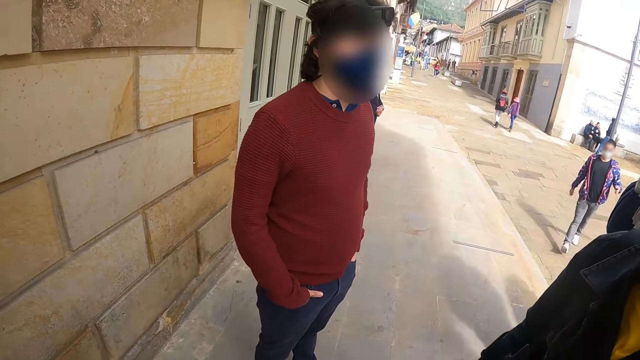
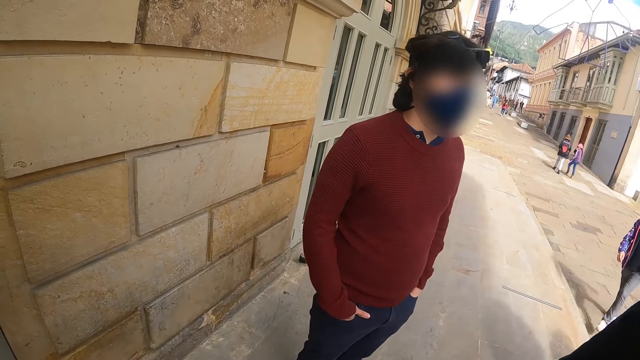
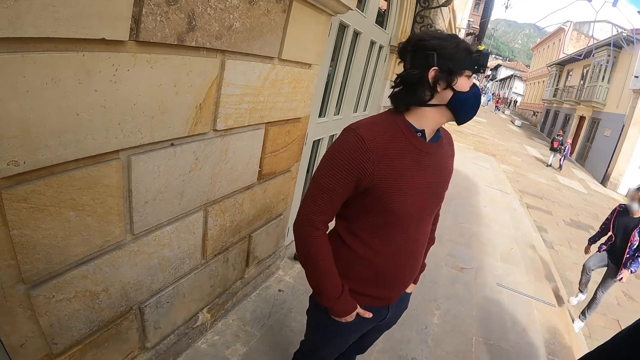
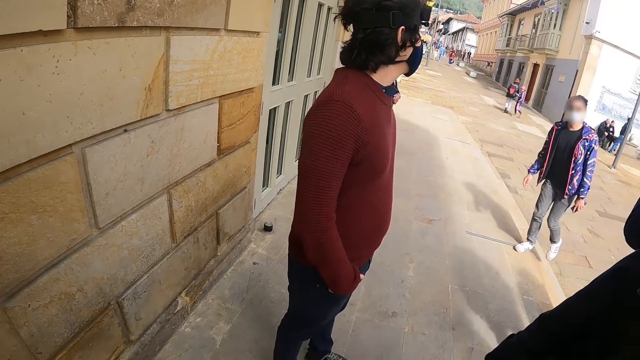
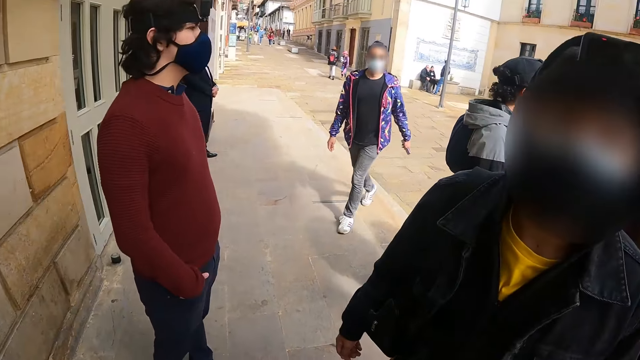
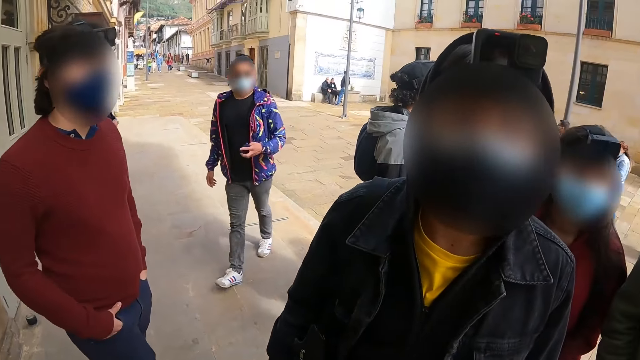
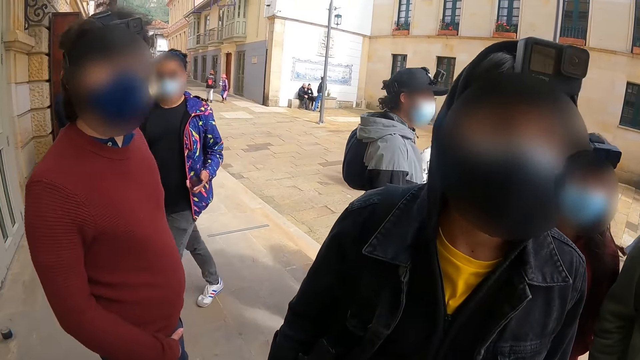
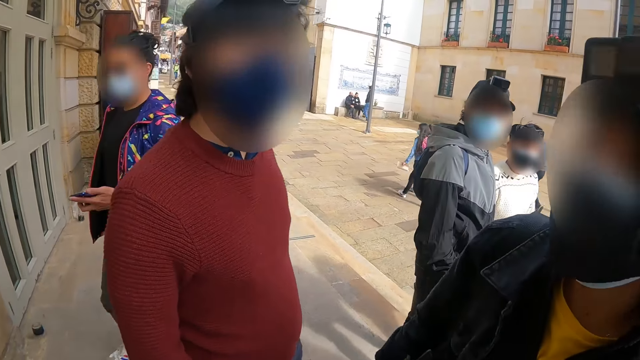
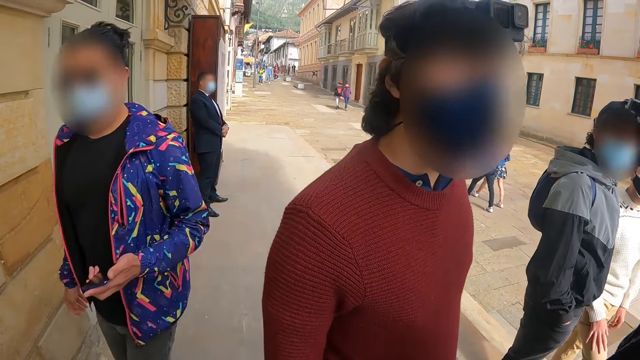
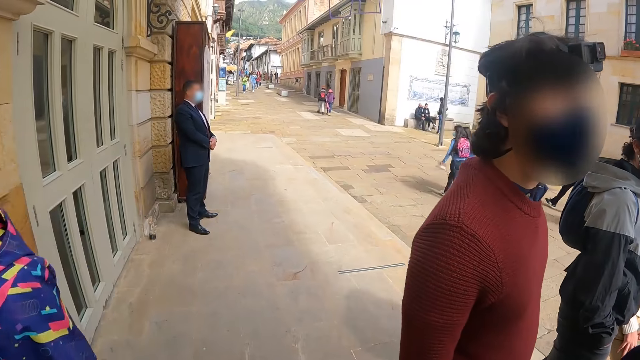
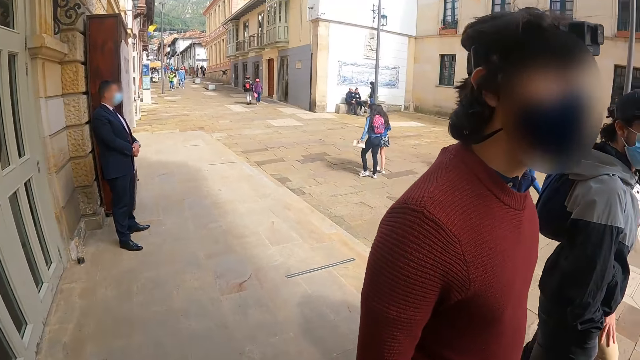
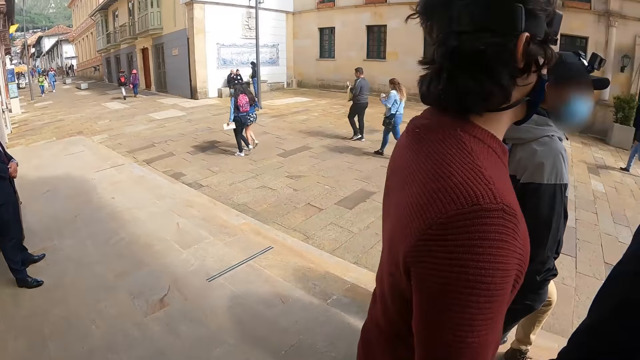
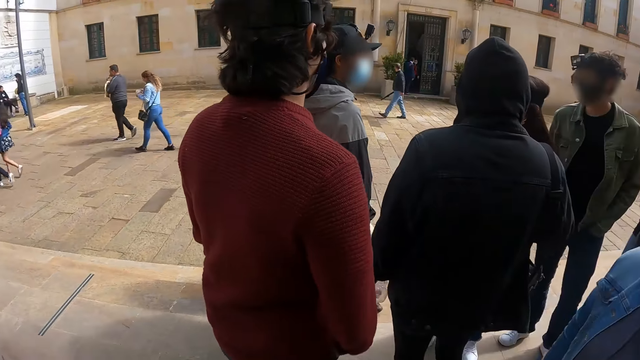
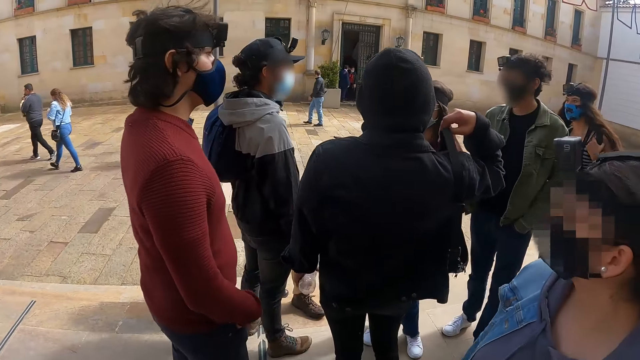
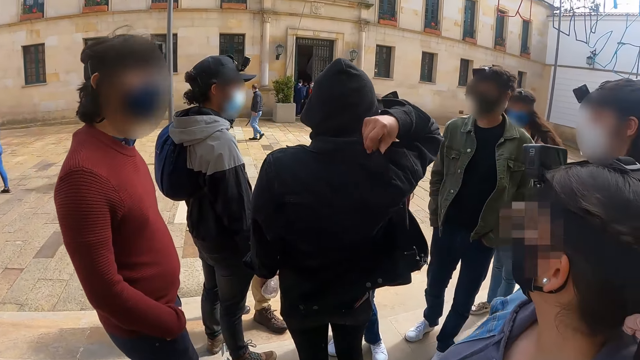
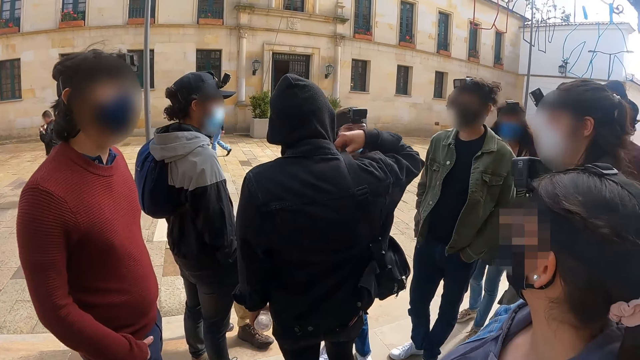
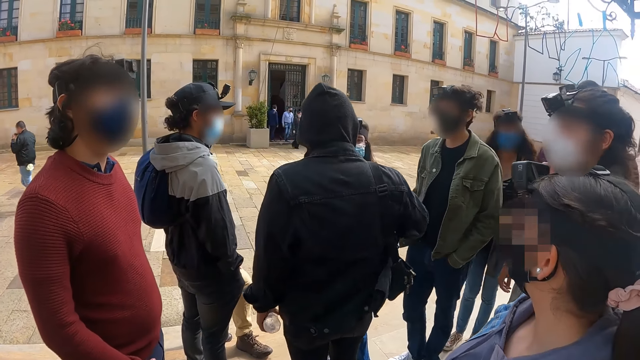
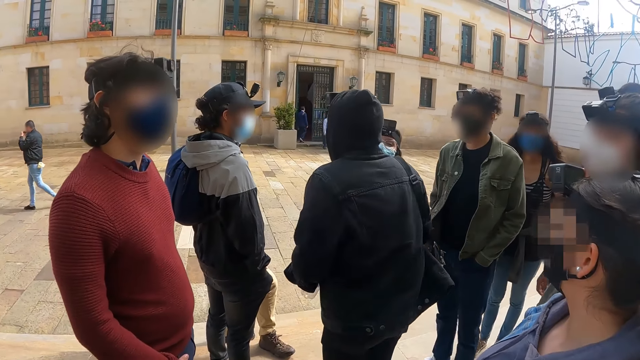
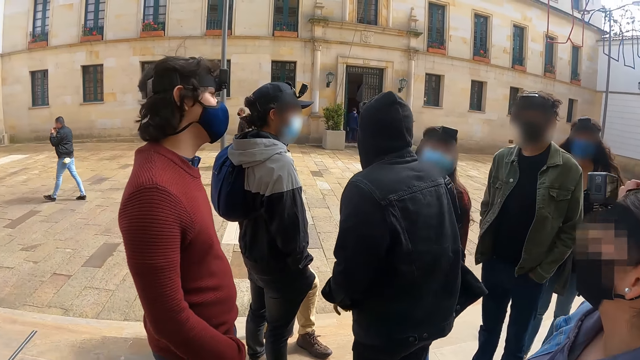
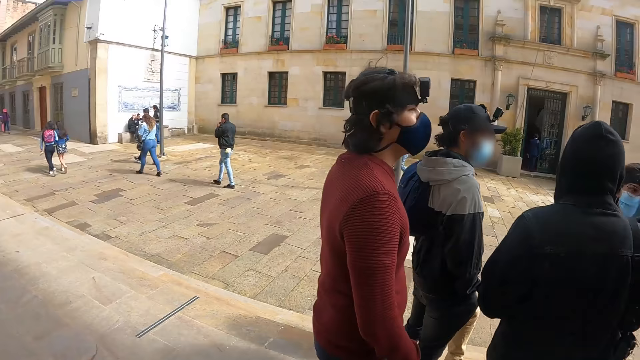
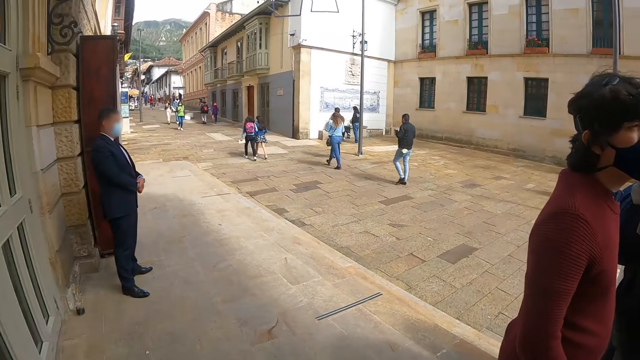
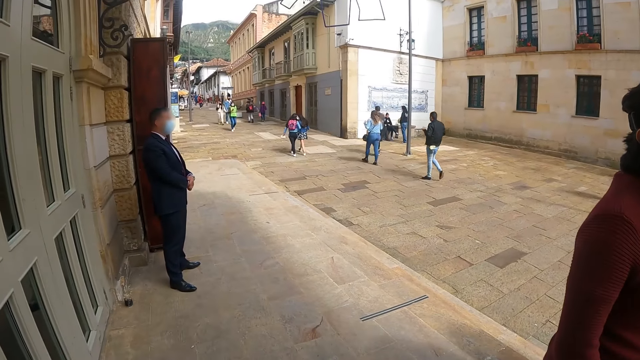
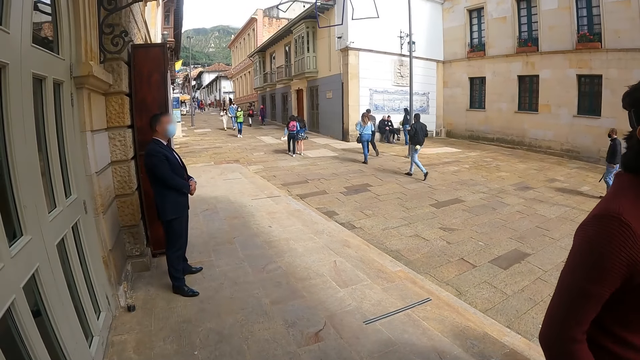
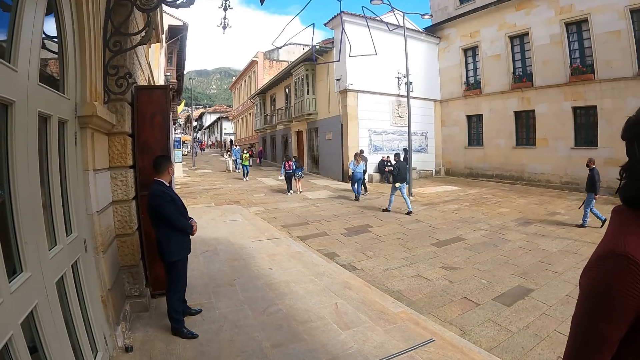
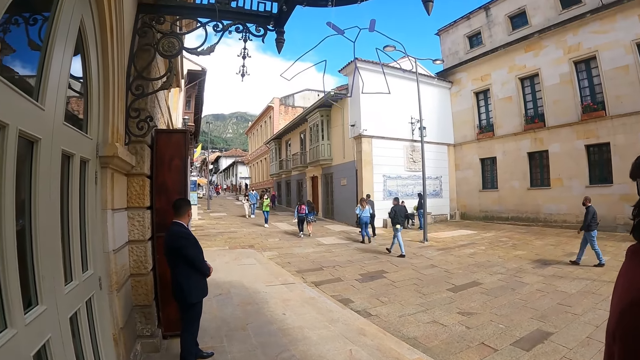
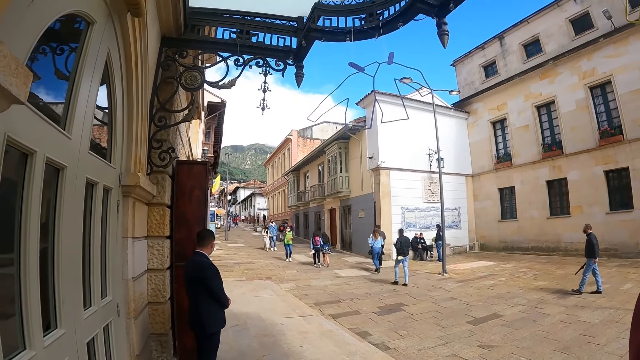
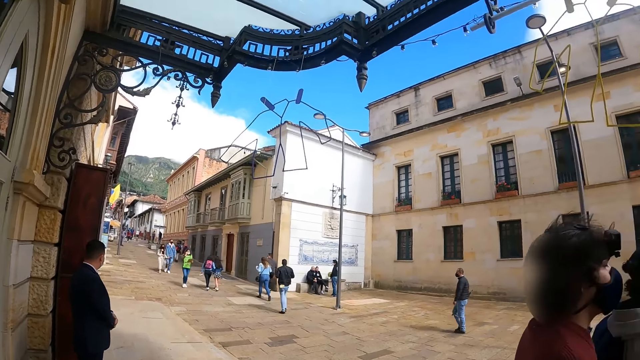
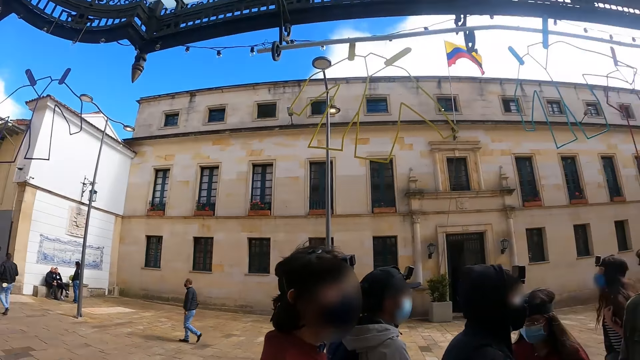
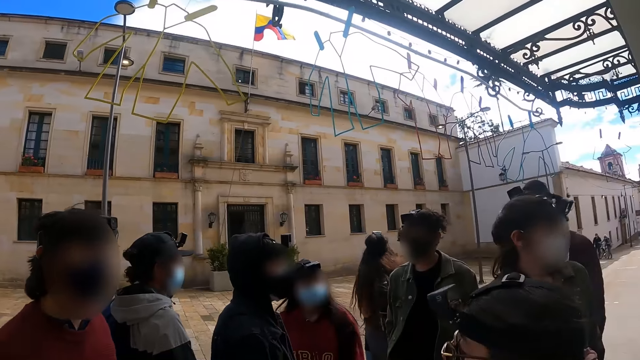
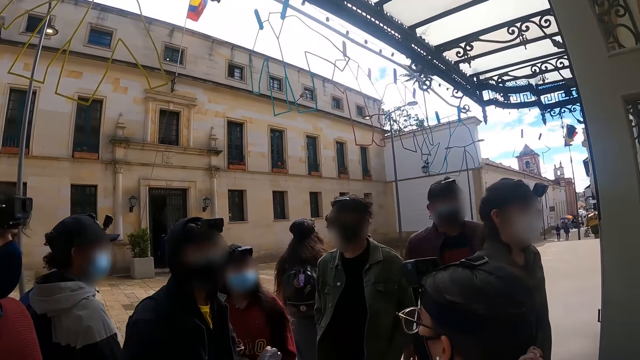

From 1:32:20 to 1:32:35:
The camera wearer looks at a man. They walk on the crosswalk. They stand by the building. They look around.

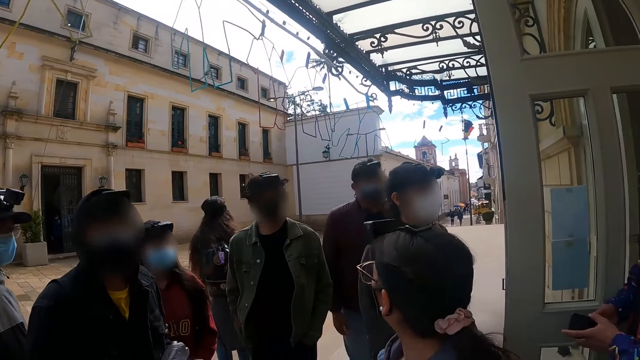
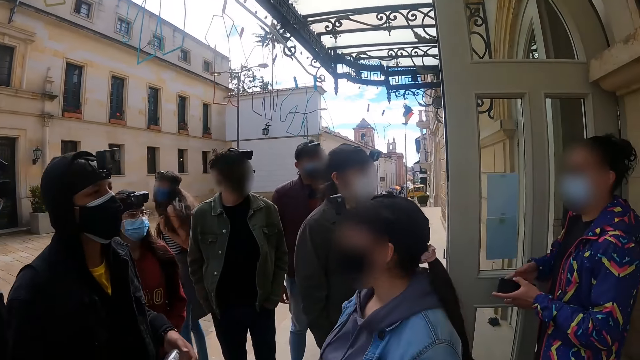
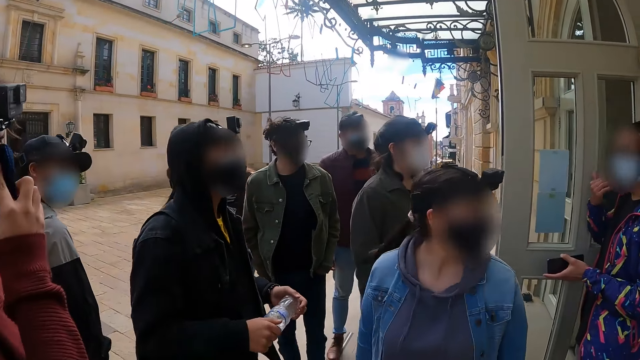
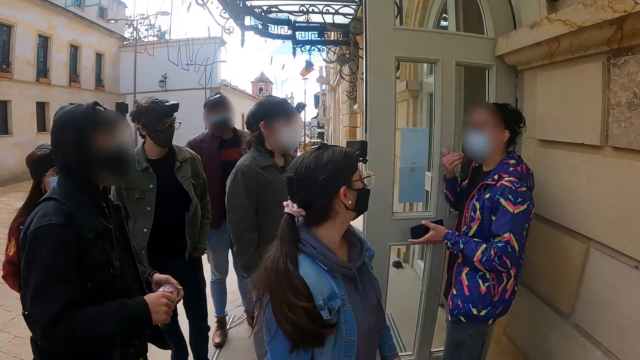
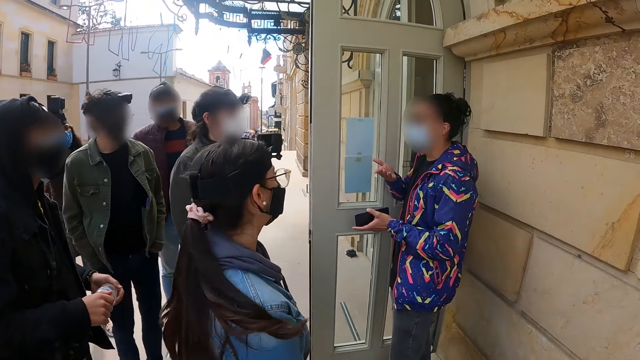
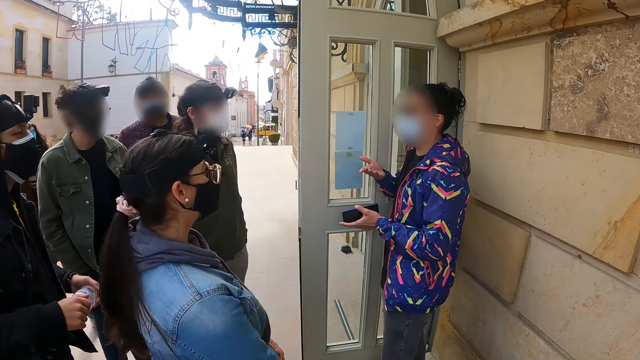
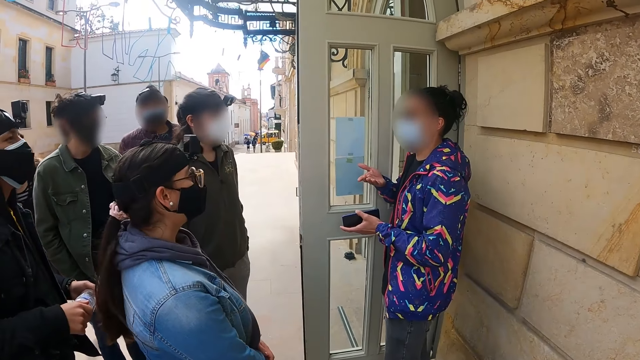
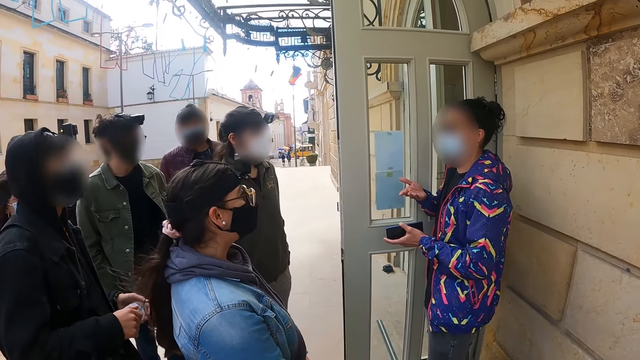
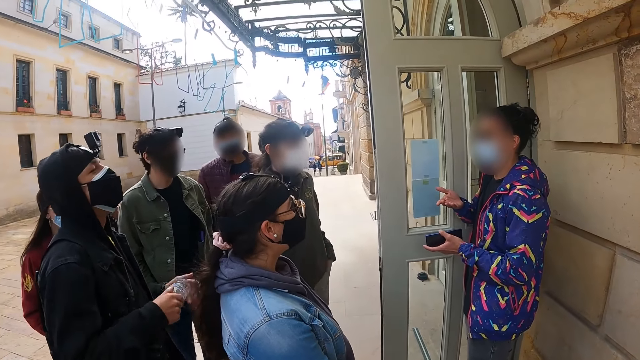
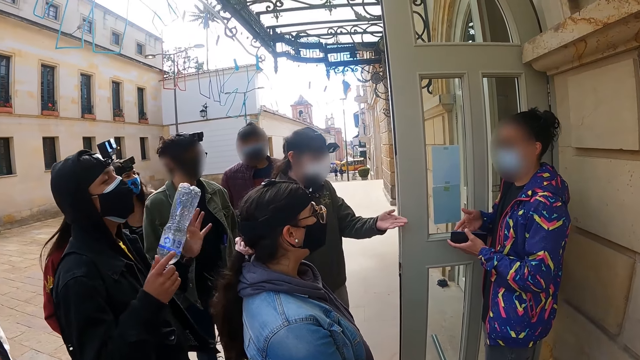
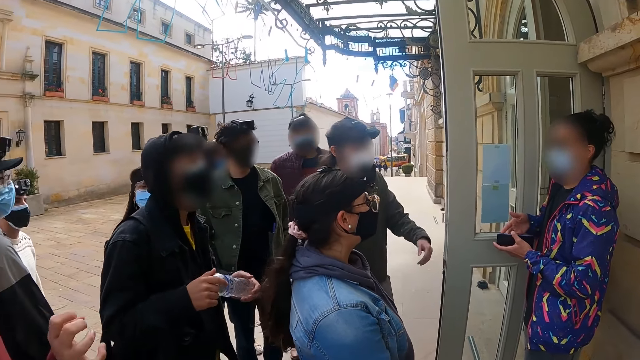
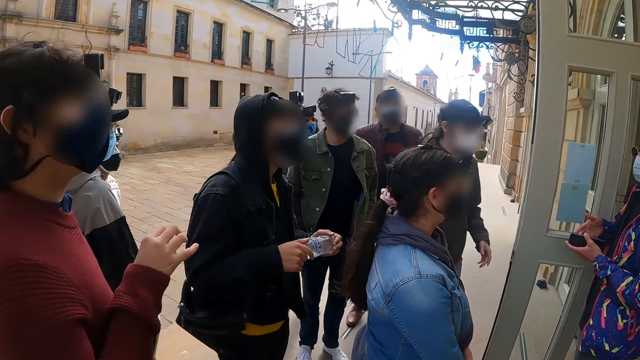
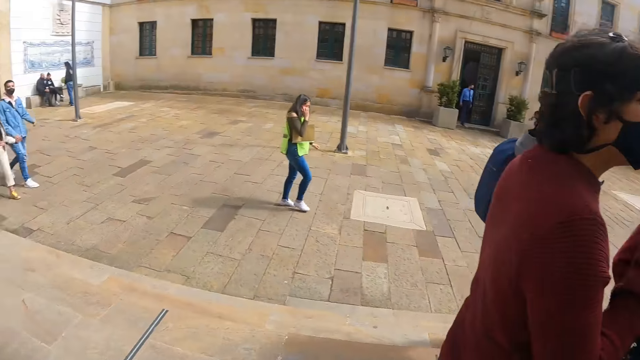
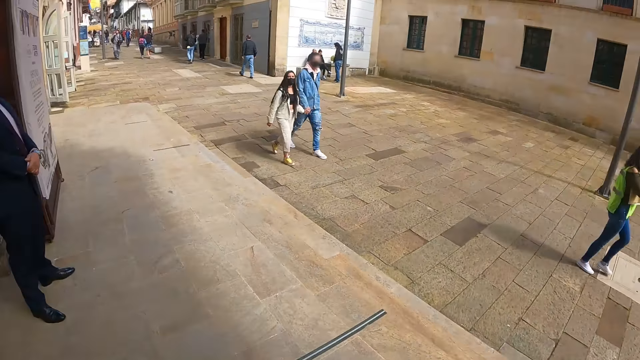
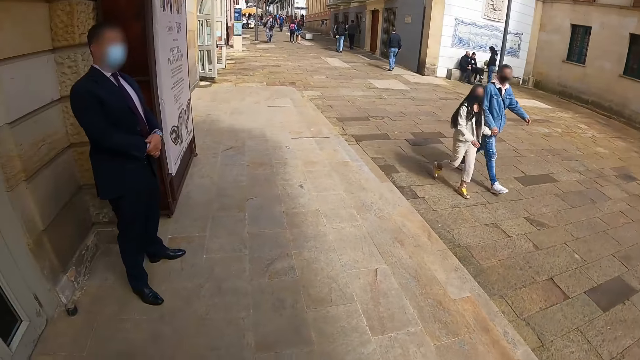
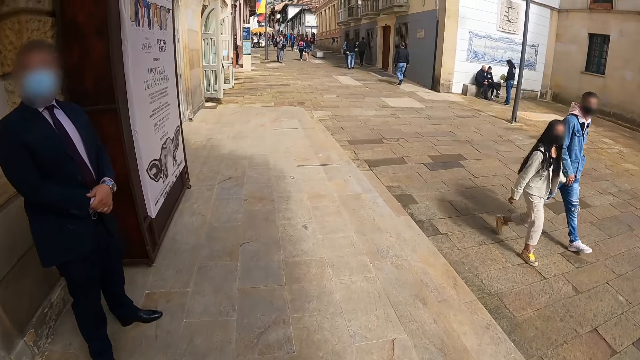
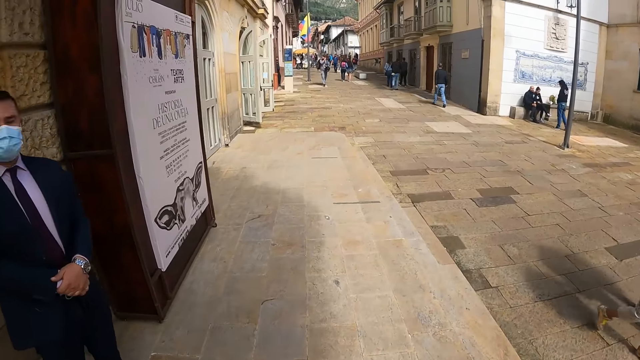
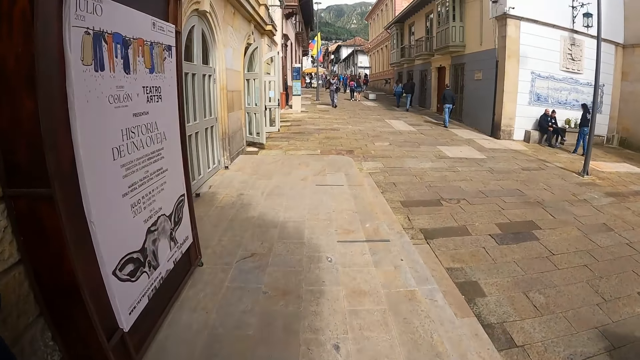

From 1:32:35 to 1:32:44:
A woman talks to the group. The camera wearer looks around. They walk on the crosswalk.
